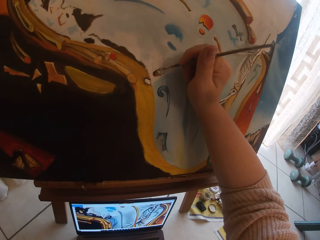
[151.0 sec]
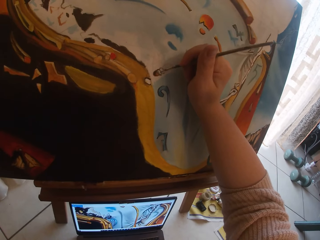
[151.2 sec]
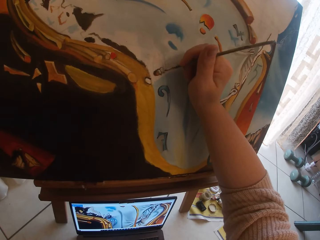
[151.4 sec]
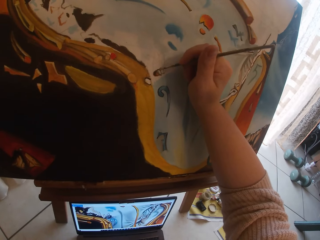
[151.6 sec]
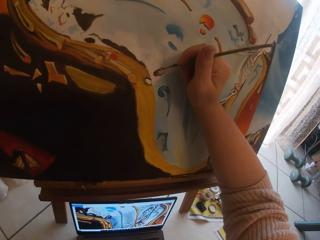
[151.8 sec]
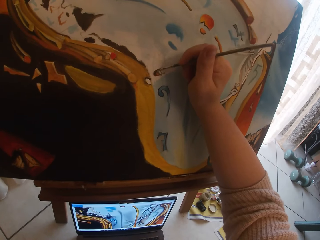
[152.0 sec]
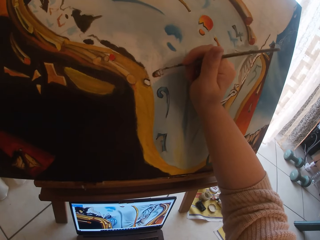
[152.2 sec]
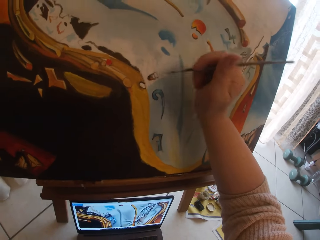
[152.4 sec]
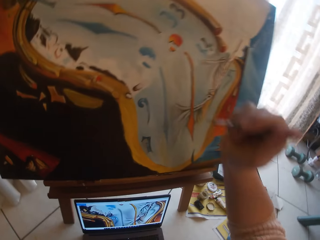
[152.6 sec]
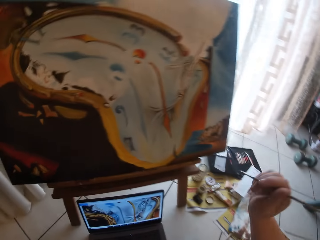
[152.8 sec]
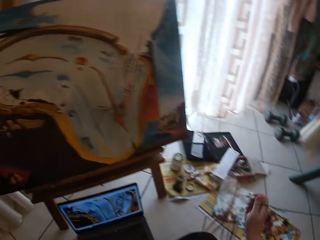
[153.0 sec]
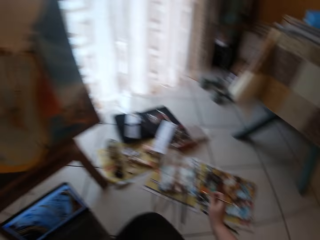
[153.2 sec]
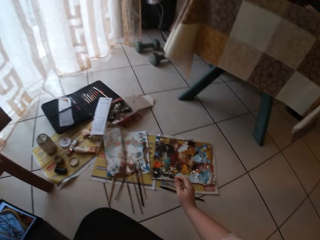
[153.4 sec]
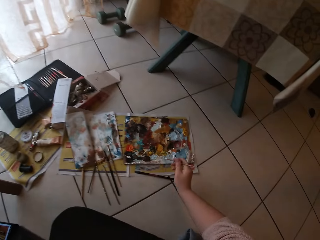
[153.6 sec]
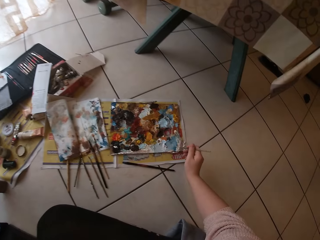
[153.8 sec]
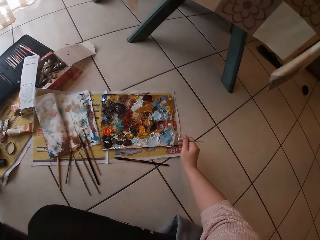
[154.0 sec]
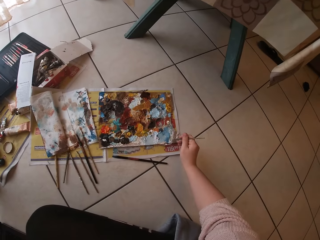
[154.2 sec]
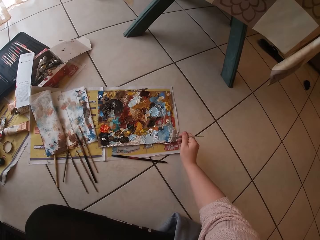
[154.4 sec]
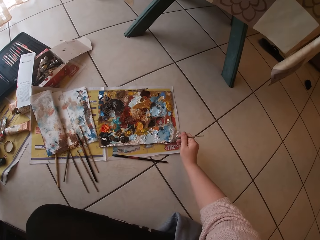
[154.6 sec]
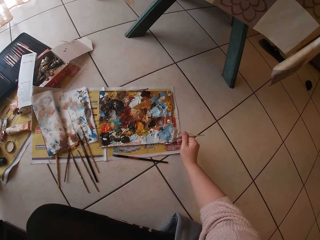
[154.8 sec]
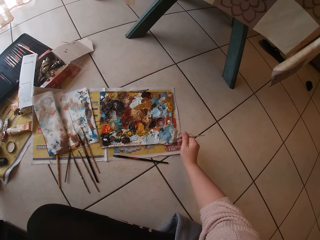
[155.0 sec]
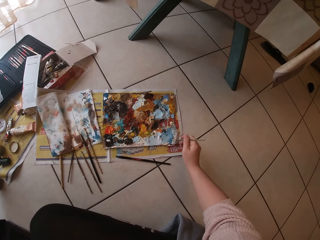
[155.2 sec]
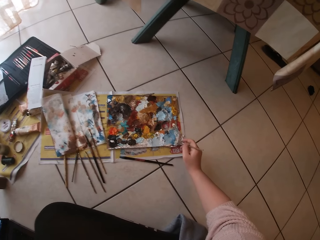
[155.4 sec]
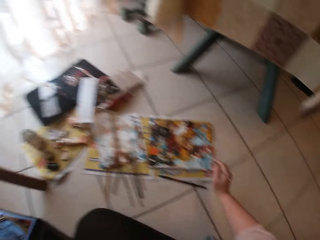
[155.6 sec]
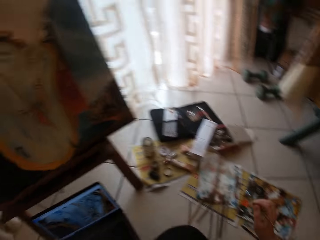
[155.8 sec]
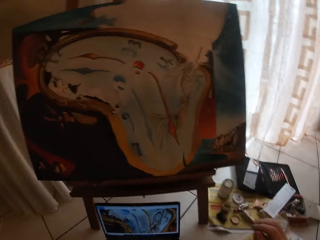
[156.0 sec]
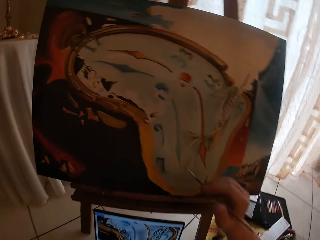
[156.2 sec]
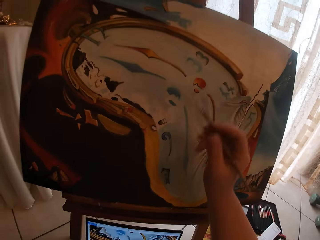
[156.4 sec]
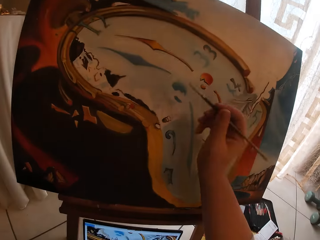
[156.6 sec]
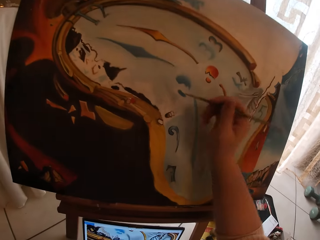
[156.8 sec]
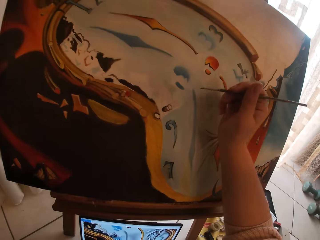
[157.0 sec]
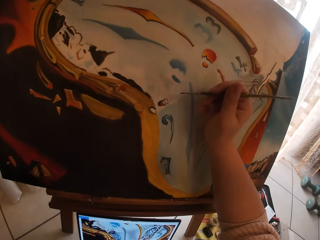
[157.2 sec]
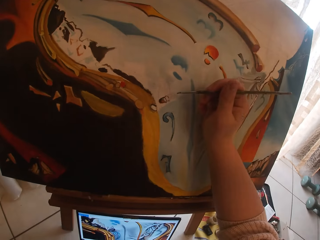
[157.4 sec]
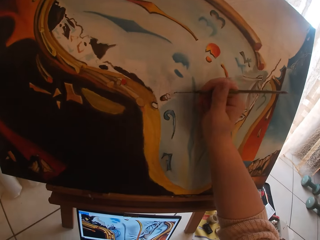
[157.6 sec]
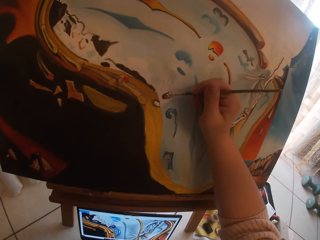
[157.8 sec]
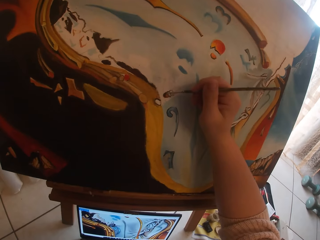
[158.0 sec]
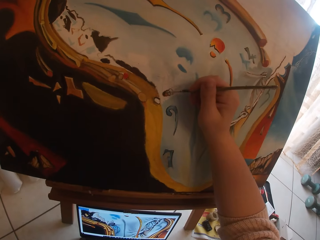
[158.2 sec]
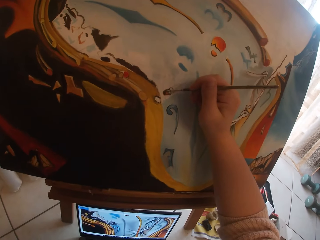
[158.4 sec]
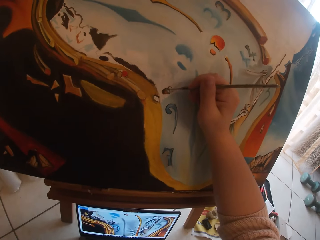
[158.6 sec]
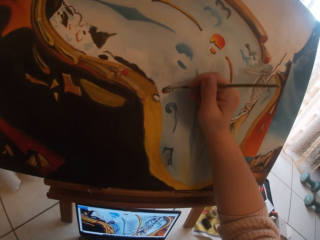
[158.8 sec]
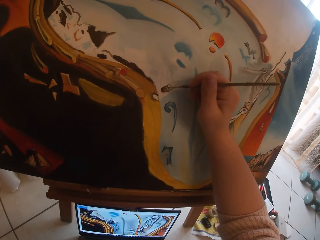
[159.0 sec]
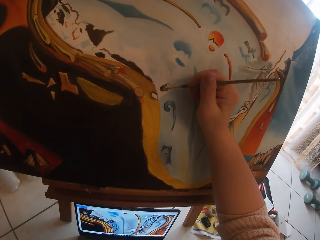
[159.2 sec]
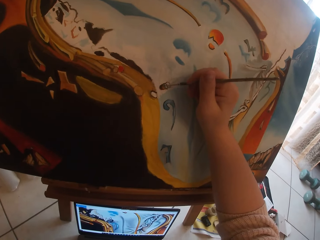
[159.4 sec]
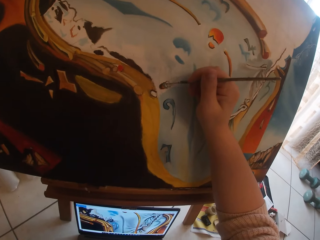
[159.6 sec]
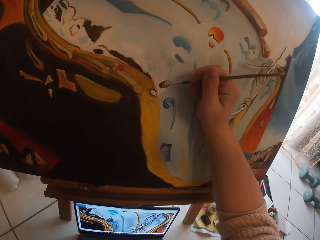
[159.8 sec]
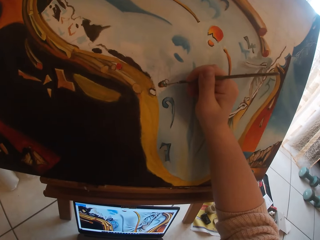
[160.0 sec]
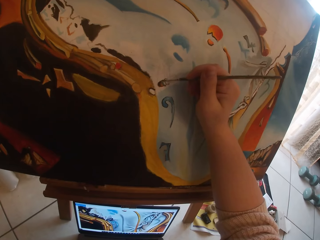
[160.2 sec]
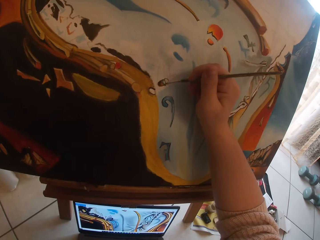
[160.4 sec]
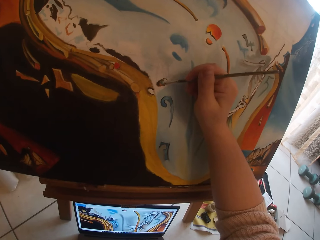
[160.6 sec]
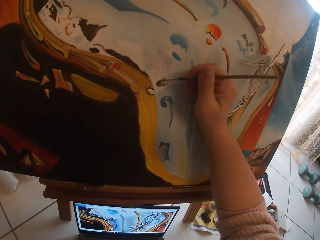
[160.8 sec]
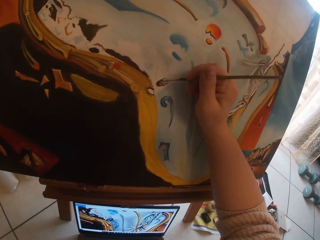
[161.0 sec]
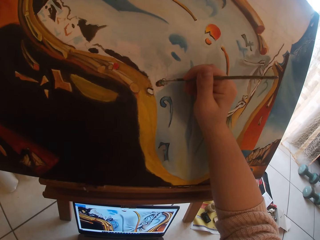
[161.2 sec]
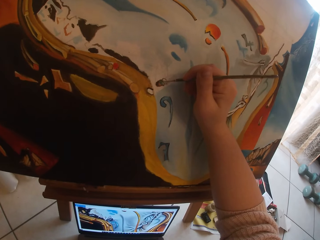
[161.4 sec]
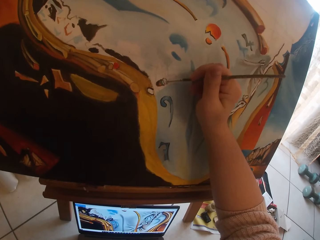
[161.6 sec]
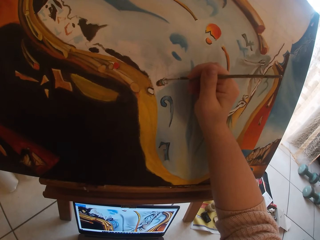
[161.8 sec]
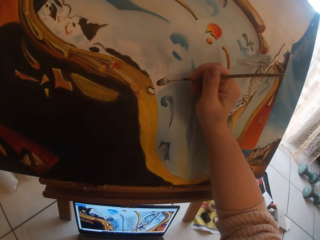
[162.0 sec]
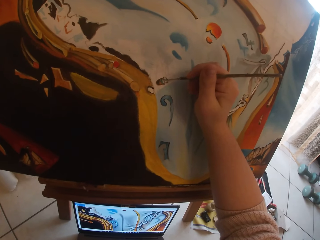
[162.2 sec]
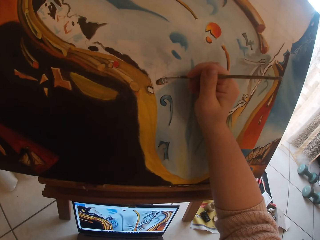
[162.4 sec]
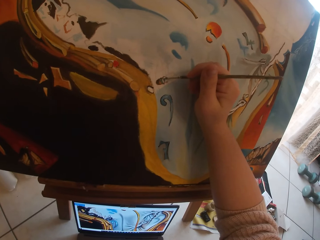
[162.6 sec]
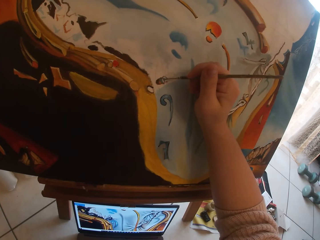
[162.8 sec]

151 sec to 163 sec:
The camera wearer stops drawing the paint. They draw the paper on the floor. They swirl the brush on the colour palette. They stop drawing the paper on the floor. They paint the canvas.

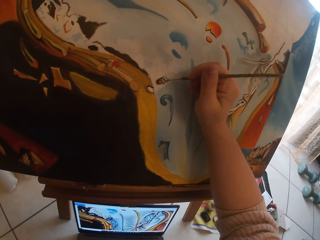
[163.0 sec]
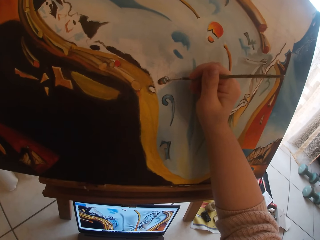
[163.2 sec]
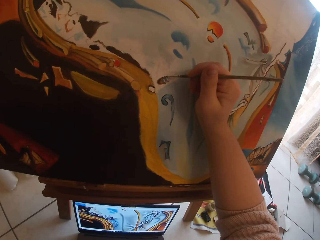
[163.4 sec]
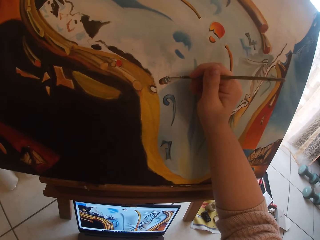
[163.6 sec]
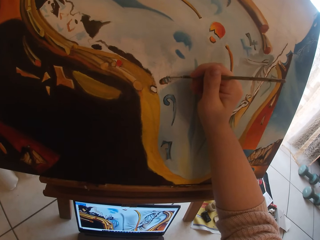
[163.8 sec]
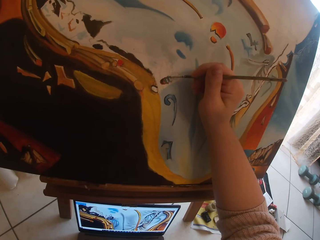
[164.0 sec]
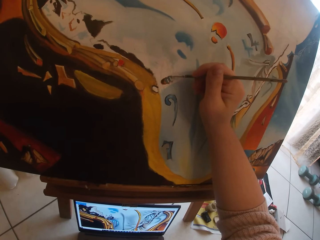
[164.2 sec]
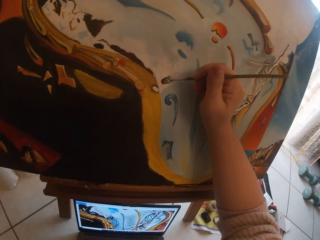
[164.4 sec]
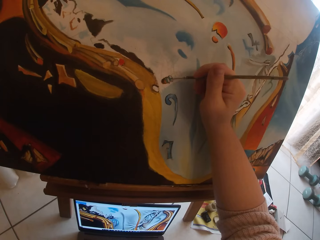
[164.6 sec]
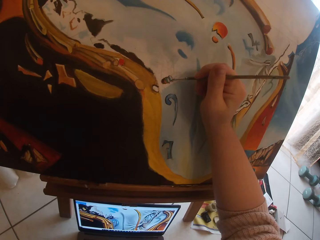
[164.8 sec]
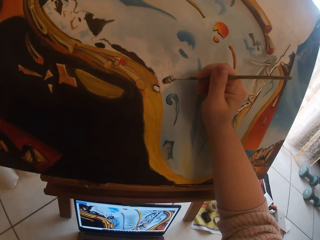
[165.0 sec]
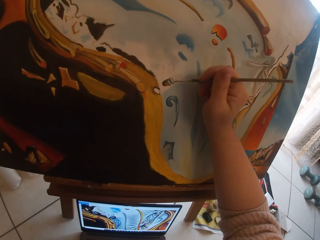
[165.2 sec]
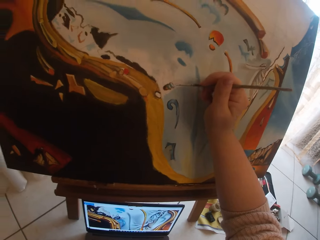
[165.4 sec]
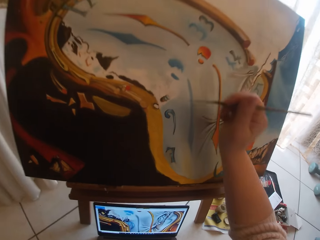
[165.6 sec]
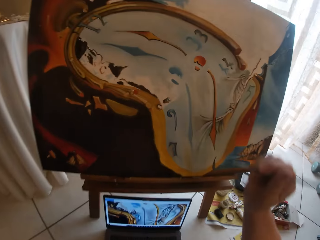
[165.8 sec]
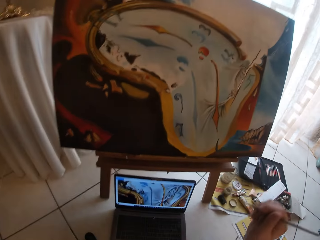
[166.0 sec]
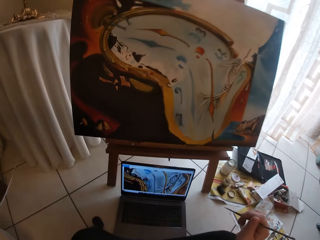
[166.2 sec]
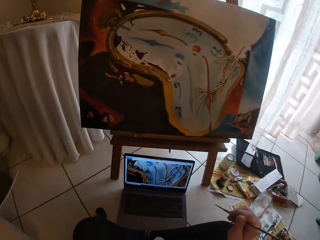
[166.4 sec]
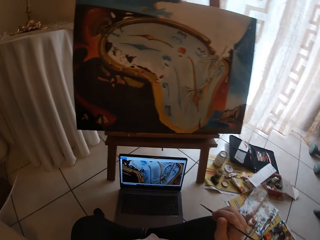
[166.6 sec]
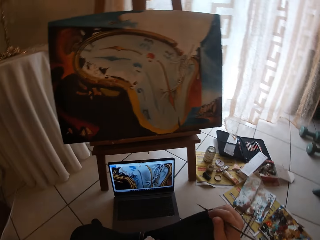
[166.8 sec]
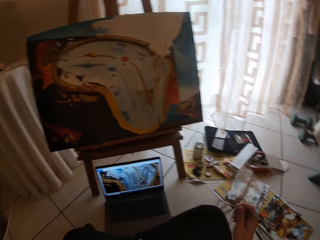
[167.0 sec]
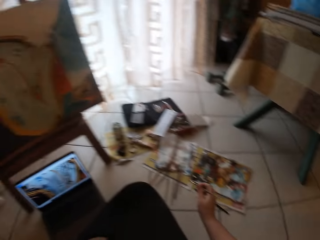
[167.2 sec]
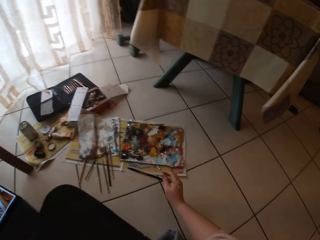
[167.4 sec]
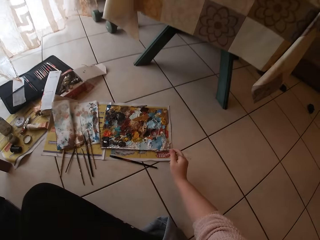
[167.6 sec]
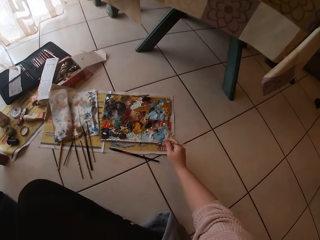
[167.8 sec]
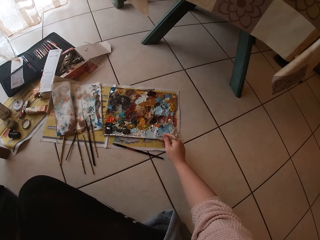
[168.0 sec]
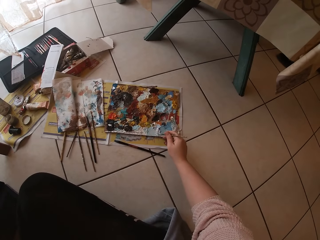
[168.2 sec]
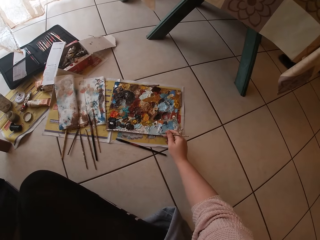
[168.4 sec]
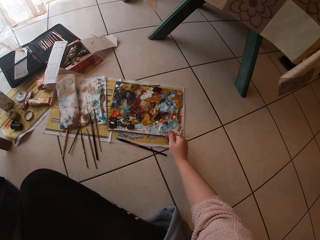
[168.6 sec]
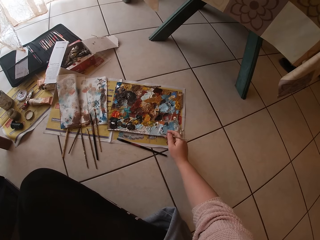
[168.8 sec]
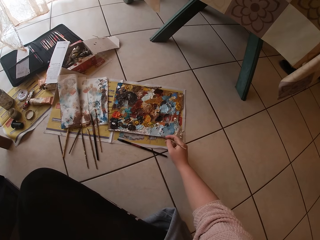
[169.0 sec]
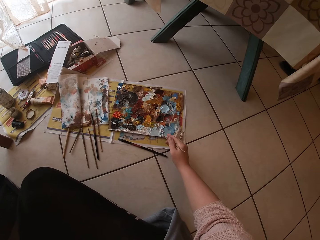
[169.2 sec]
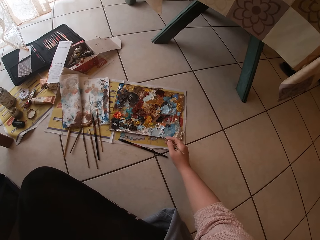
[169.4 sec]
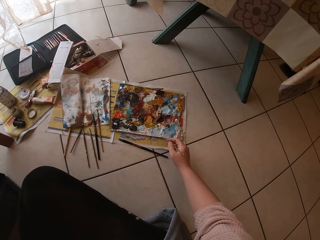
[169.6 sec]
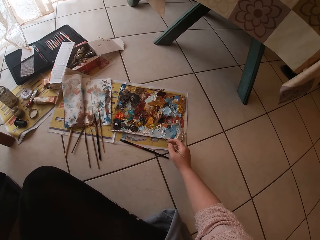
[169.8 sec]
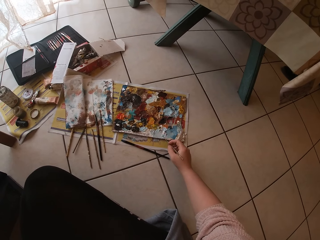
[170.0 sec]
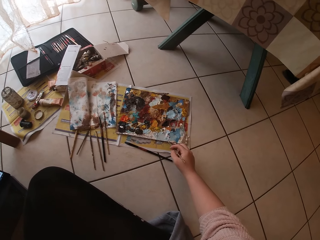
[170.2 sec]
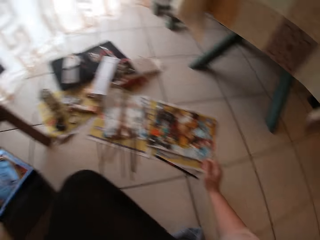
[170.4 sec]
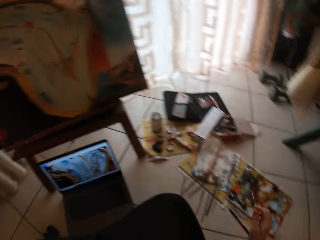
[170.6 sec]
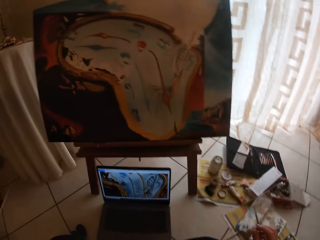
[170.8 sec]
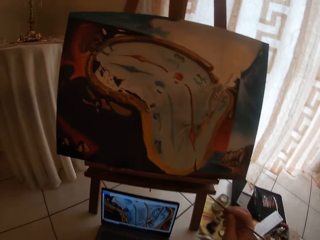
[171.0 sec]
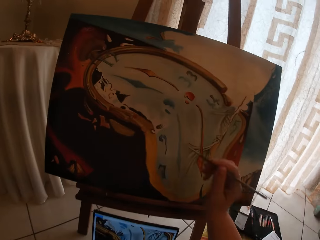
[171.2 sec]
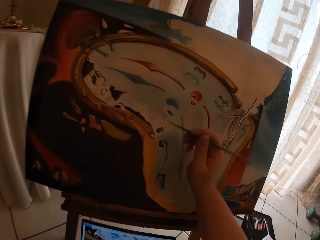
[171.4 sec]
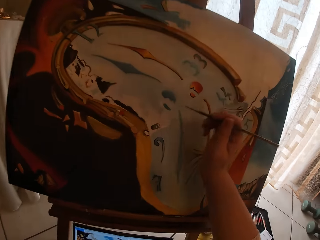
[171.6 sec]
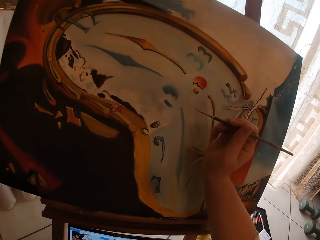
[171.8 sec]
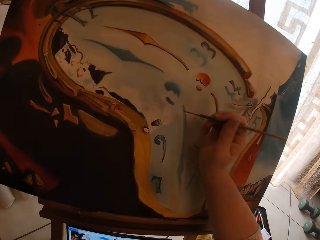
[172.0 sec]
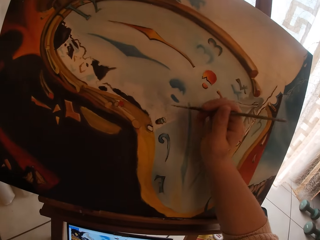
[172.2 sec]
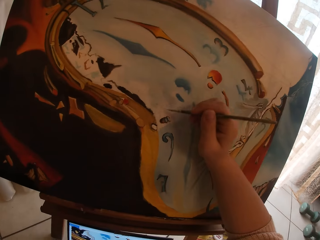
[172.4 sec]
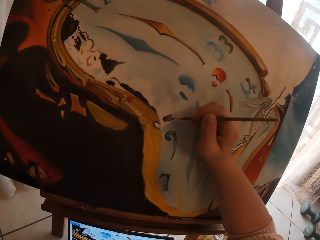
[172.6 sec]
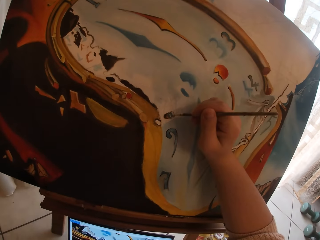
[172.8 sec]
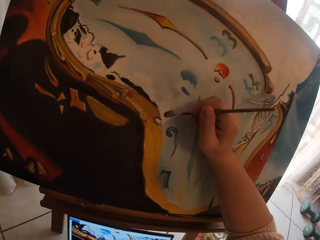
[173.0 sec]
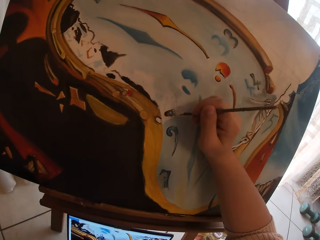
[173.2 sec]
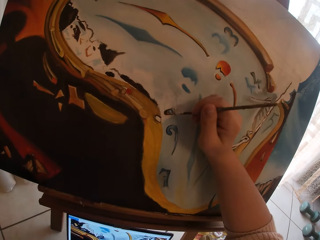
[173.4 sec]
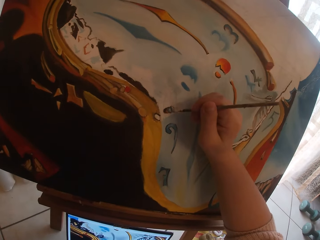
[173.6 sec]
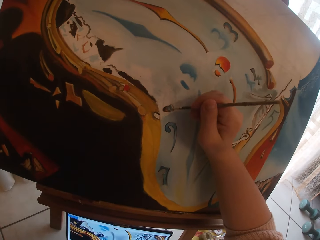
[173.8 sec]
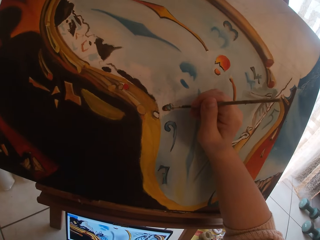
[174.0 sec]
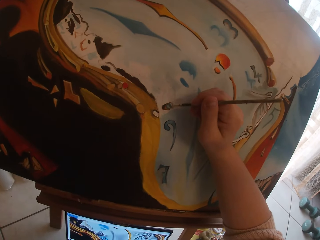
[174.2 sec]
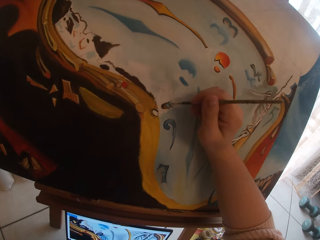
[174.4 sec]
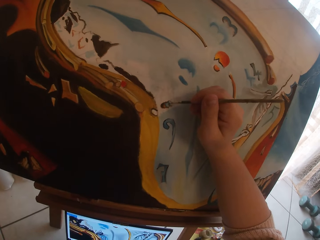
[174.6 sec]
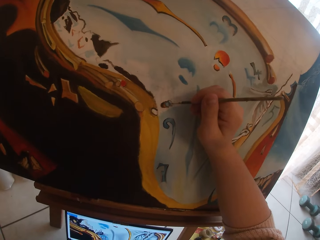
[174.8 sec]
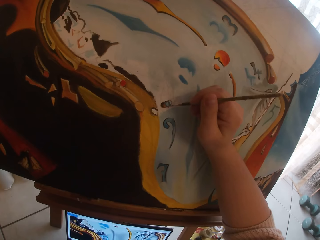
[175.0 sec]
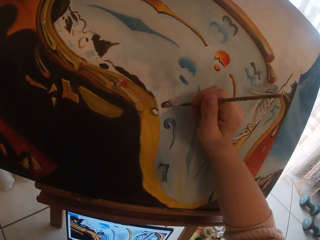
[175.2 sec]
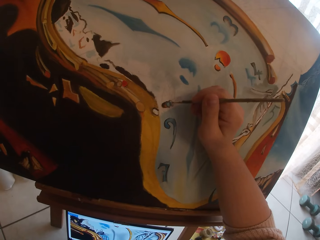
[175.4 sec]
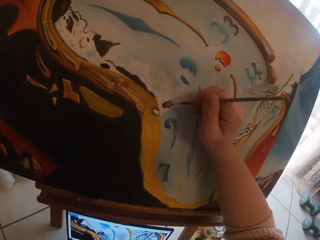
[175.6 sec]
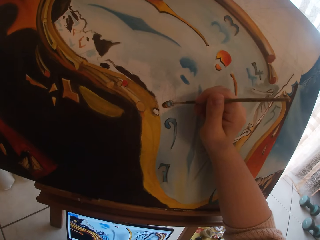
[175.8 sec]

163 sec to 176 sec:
The camera wearer stops drawing the paint. They draw the paper on the floor. They swirl the brush on the colour palette. They stop drawing the paper on the floor. They paint the canvas.
